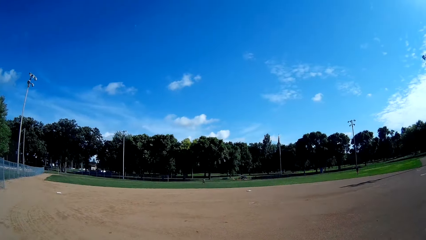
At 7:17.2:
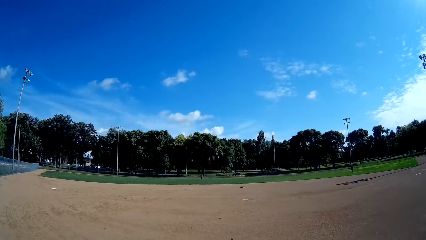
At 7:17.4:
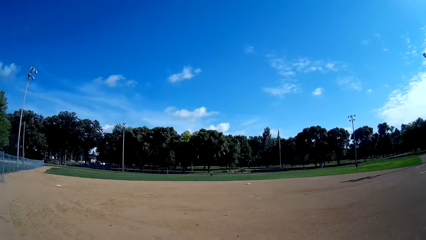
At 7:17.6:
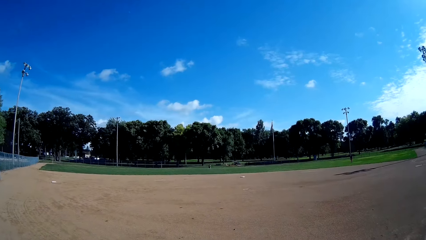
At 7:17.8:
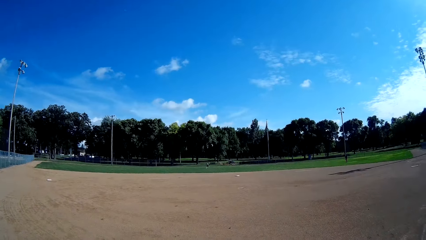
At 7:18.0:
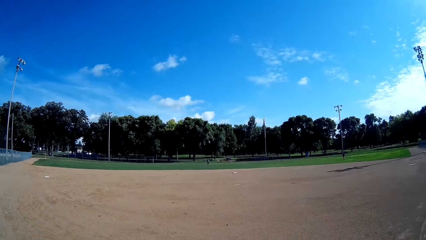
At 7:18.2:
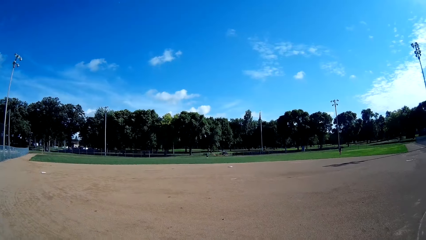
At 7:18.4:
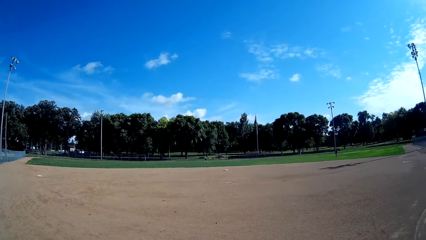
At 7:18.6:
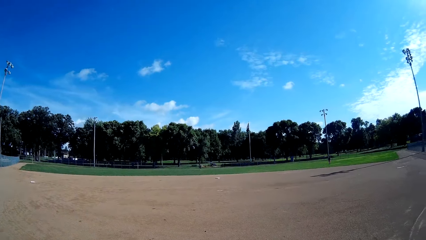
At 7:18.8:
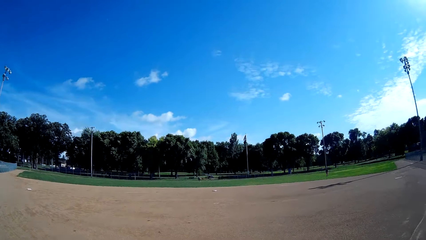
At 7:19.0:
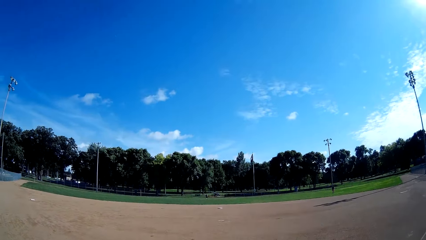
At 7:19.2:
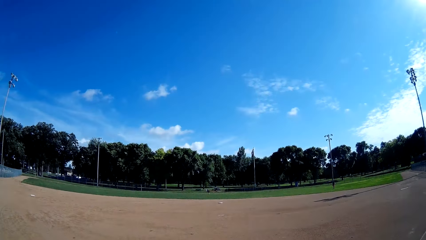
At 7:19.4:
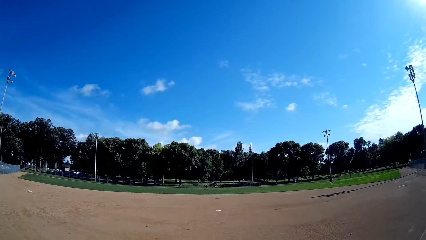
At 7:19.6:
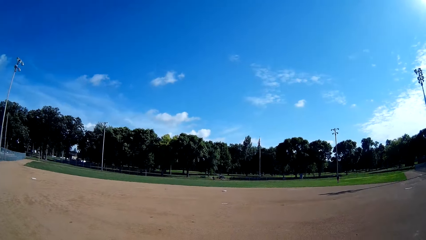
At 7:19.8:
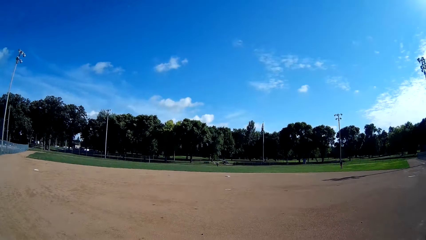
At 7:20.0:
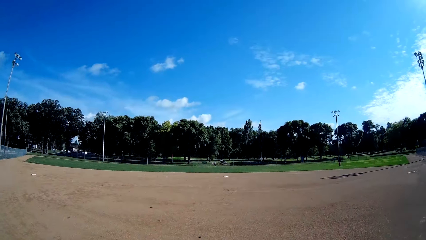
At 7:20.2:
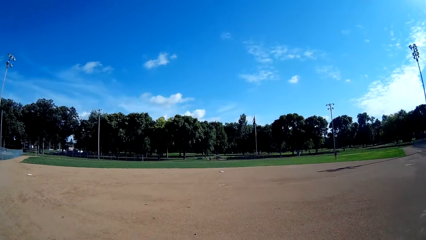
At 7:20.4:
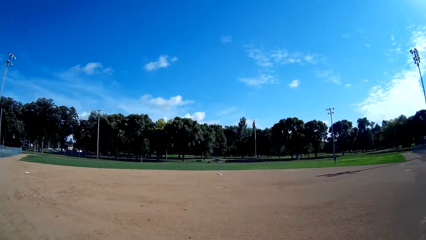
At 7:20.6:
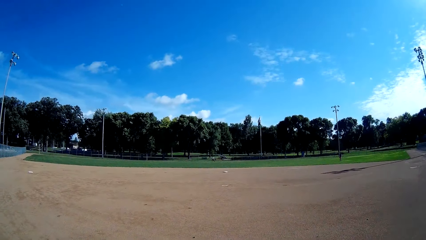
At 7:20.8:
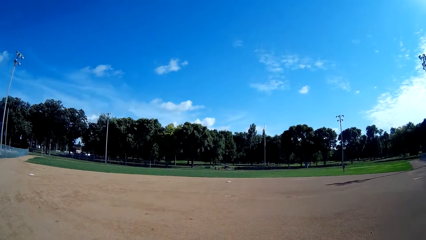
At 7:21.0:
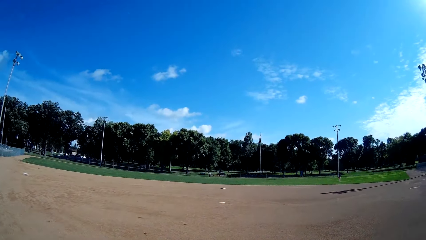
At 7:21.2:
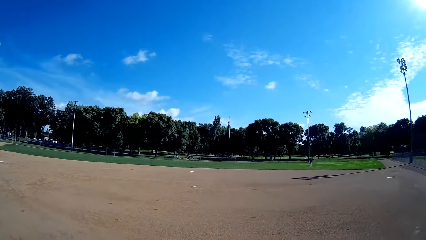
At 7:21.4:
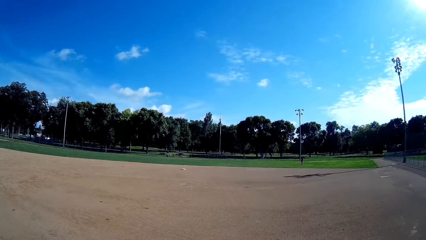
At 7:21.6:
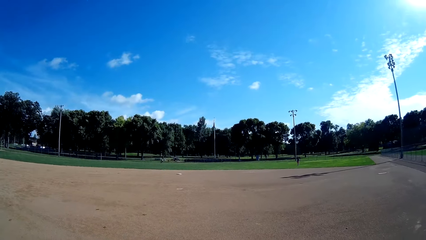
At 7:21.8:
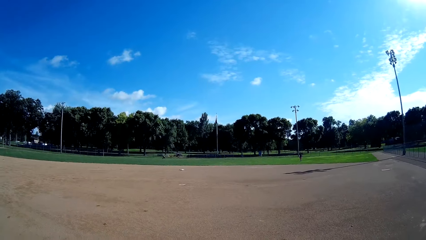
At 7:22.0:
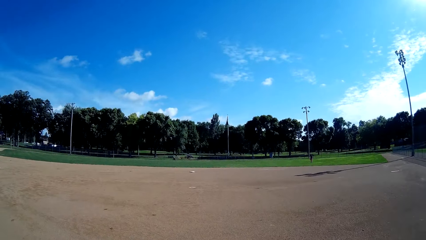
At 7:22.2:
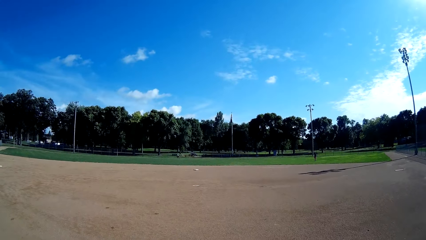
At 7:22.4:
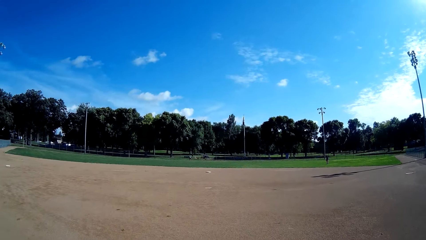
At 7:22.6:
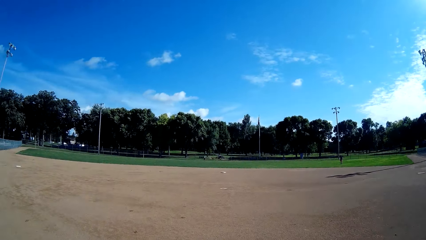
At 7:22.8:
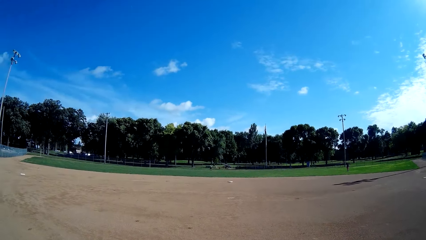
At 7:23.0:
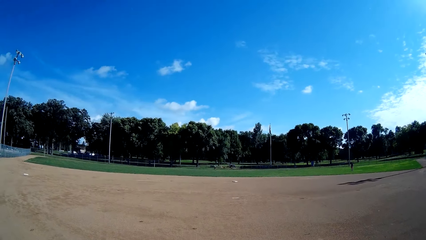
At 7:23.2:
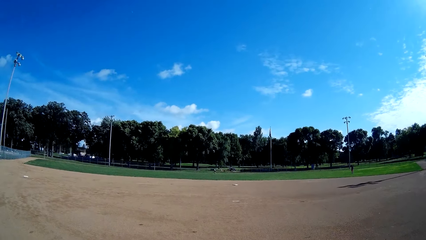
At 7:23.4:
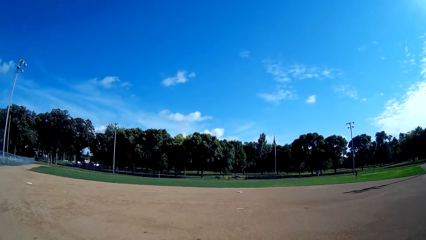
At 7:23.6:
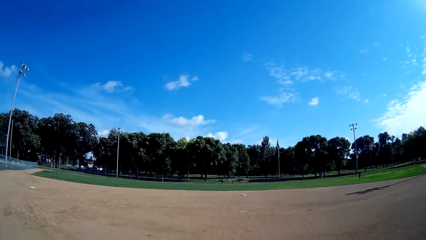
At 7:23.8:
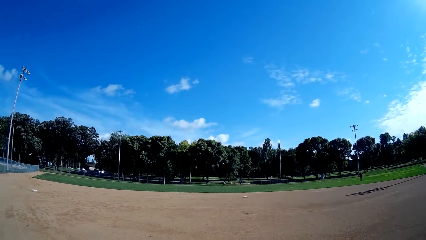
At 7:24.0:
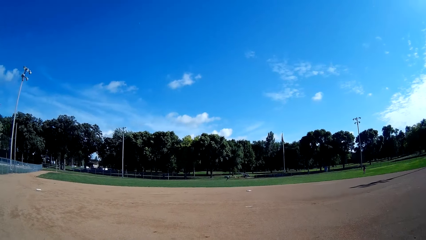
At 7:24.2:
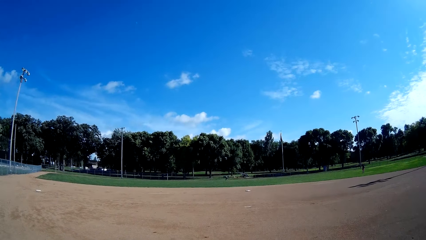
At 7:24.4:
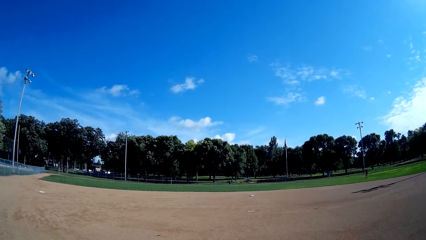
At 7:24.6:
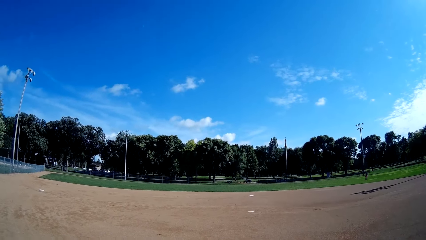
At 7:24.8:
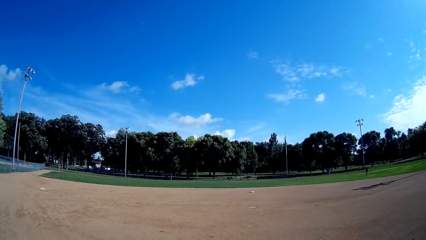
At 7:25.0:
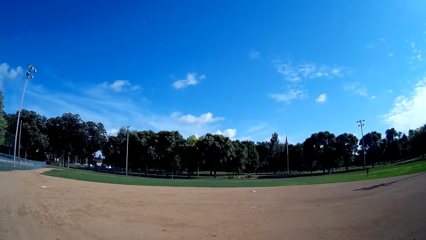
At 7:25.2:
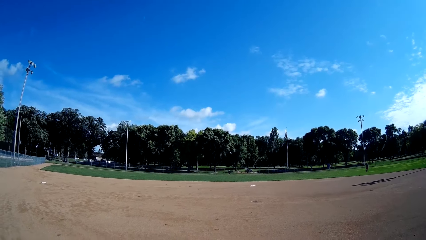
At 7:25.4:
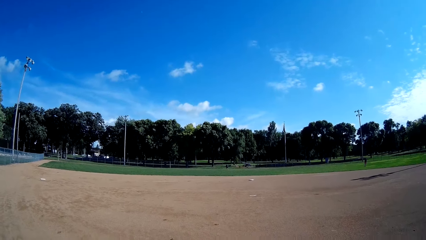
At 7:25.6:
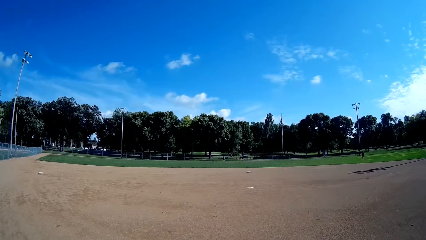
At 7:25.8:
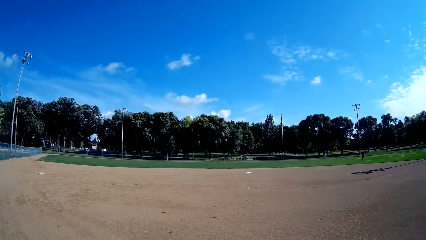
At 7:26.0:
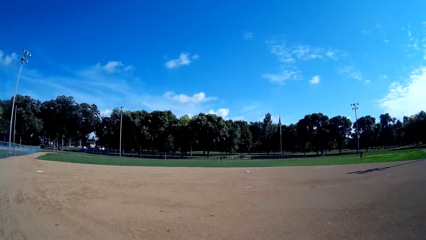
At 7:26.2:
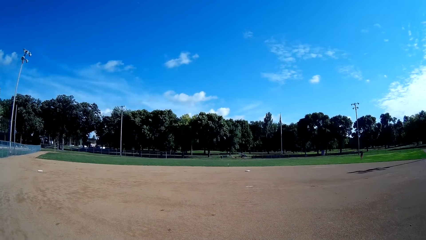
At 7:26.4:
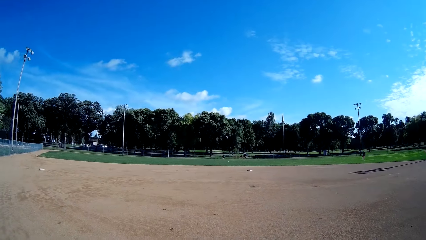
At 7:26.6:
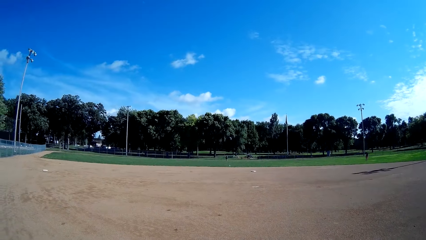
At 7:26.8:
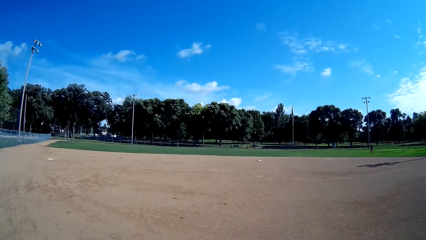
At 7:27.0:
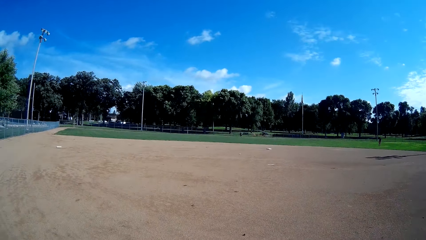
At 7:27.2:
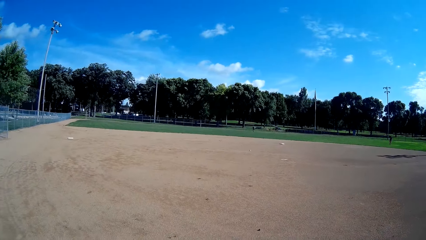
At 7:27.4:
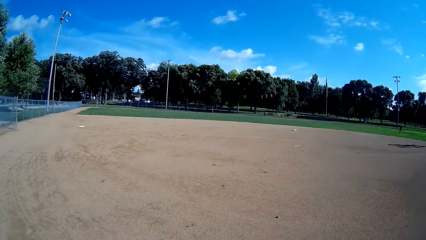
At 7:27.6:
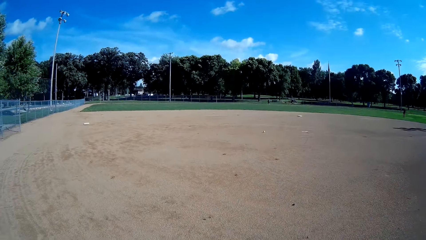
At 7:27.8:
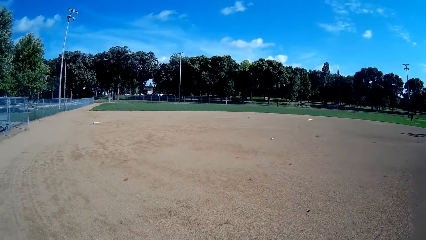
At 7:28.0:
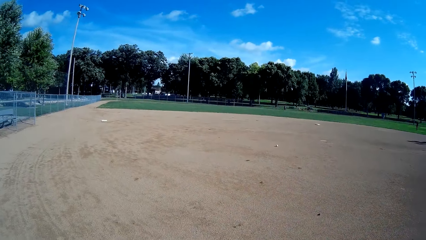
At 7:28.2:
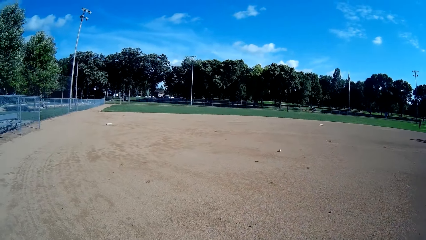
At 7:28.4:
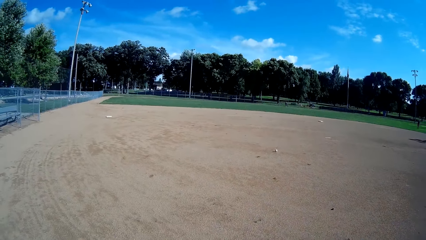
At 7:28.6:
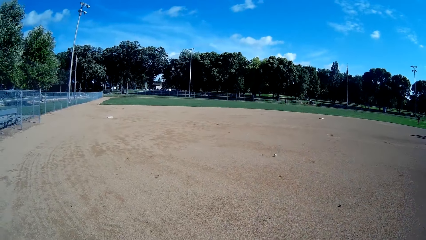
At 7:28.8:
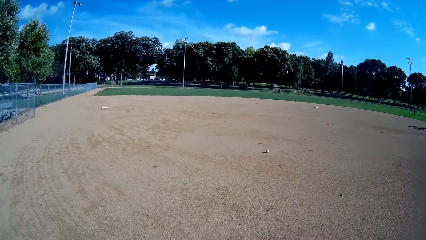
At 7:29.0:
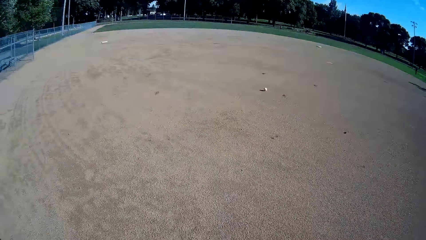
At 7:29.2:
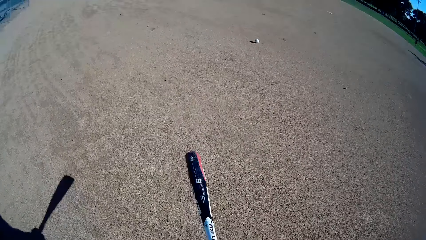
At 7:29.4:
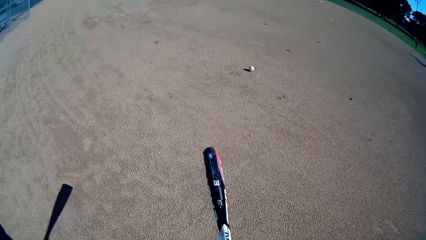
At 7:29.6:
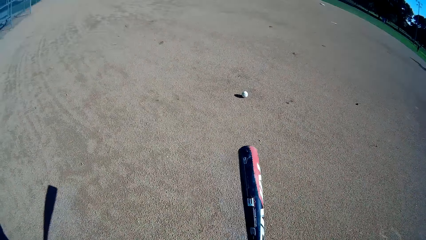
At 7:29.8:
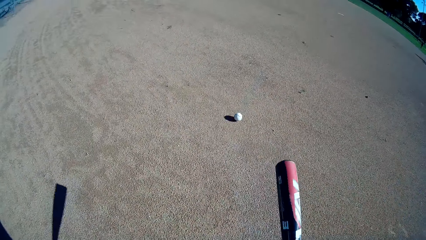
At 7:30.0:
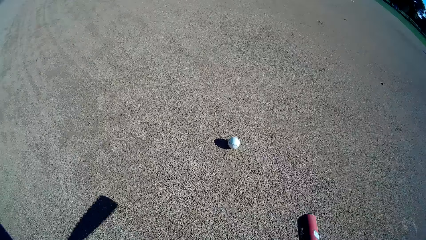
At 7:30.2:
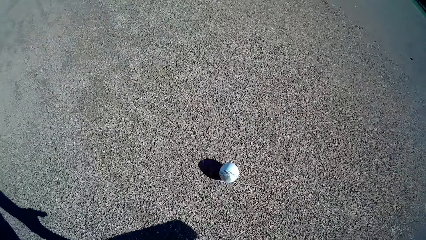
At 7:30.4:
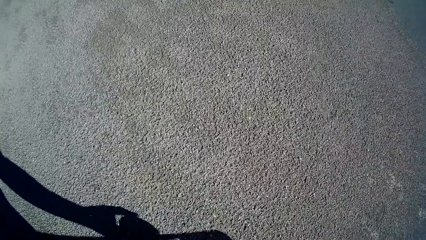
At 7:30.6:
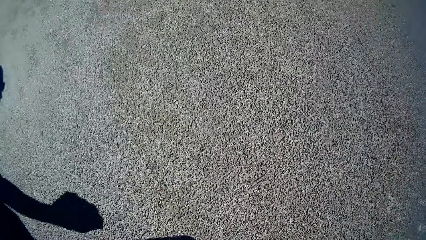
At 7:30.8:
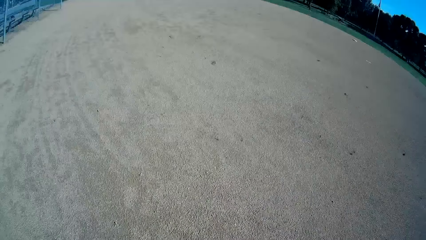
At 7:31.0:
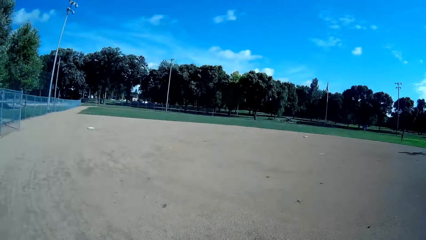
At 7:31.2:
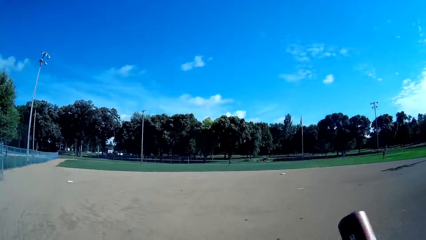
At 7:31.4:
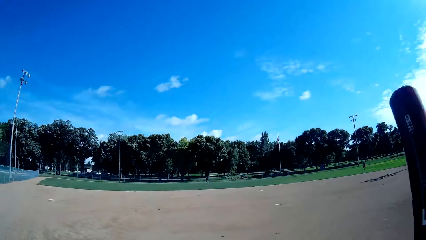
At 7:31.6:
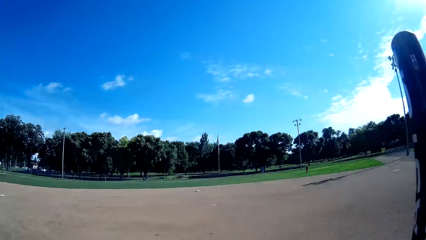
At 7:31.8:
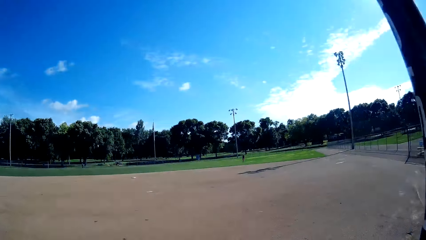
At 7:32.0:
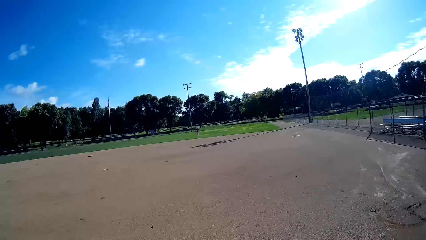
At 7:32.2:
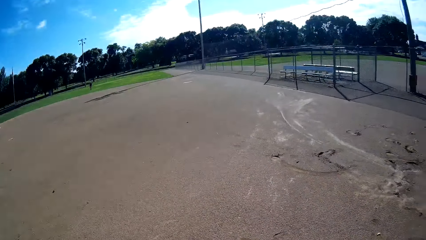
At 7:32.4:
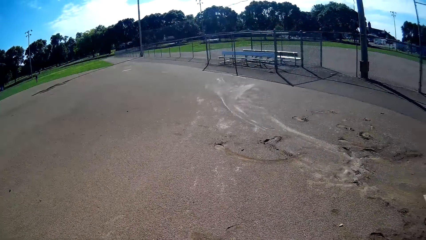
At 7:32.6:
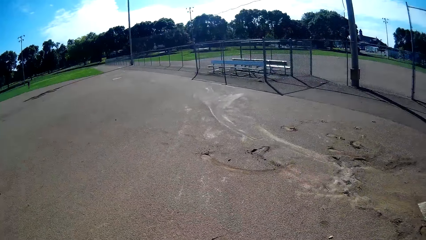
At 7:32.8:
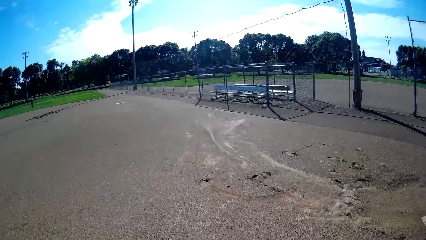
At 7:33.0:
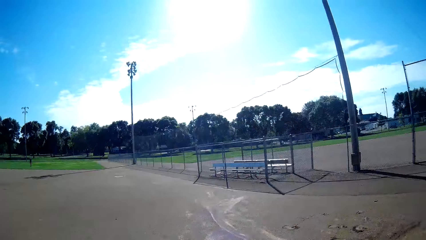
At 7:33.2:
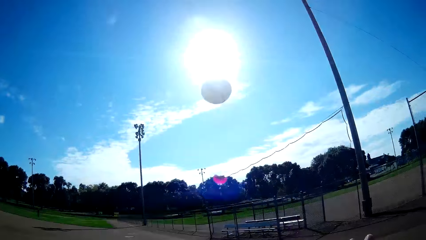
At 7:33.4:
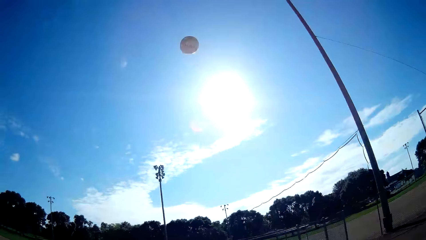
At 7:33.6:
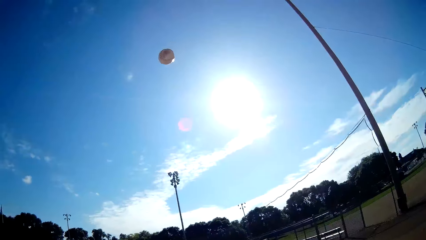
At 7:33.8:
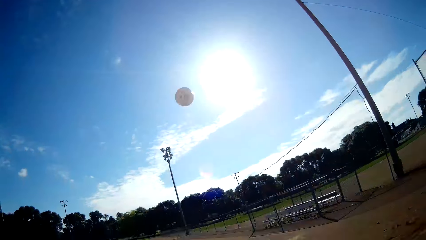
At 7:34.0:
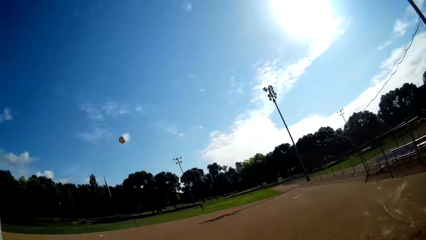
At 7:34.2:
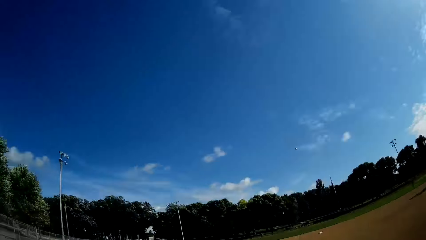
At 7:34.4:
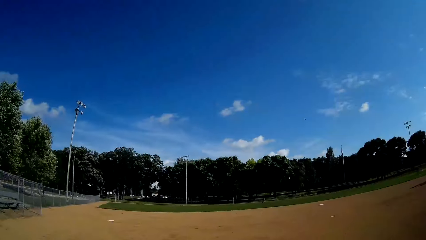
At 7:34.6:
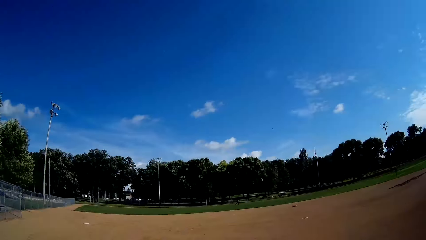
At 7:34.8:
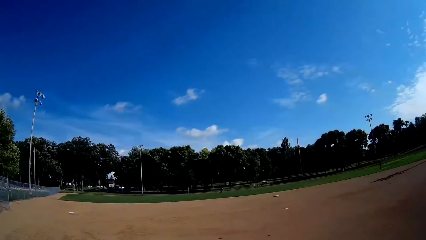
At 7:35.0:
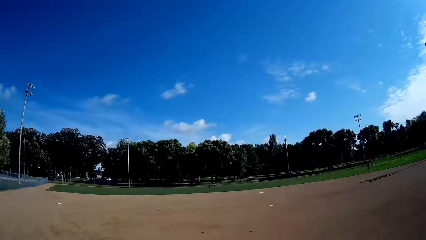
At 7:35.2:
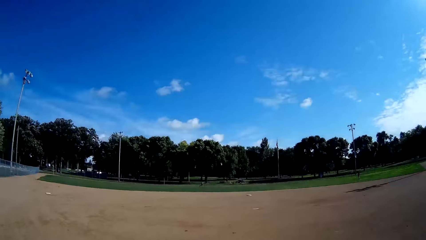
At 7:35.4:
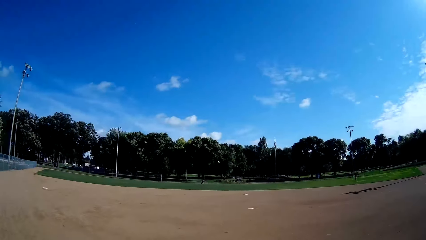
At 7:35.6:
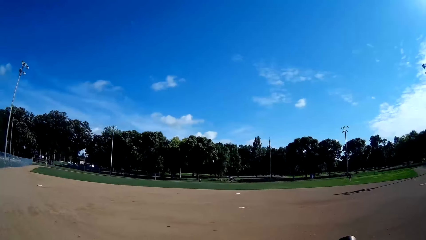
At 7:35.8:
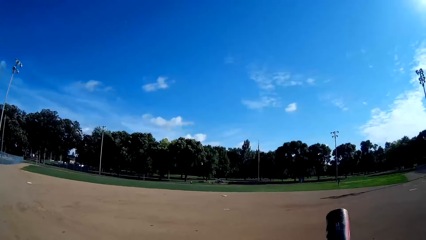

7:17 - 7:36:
A man runs on the baseball field. The camera wearer stands on the baseball field. The man runs on the baseball field. The camera wearer converses with the man. The man walks on the baseball field. The man throws the baseball to the camera wearer. The camera wearer holds the baseball bat. He picks up the baseball on the ground with his left hand. He holds the baseball bat. He throws the ball into the air. He hits the ball with the baseball bat. The man runs on the baseball field.
